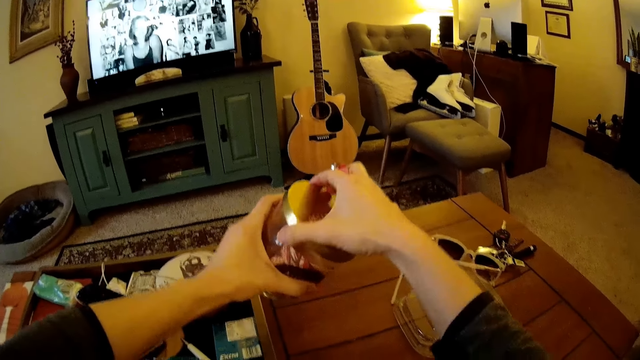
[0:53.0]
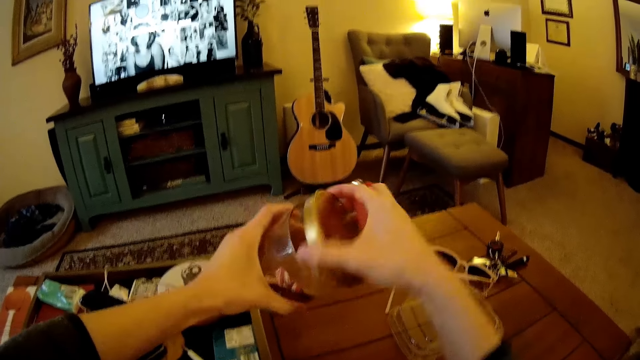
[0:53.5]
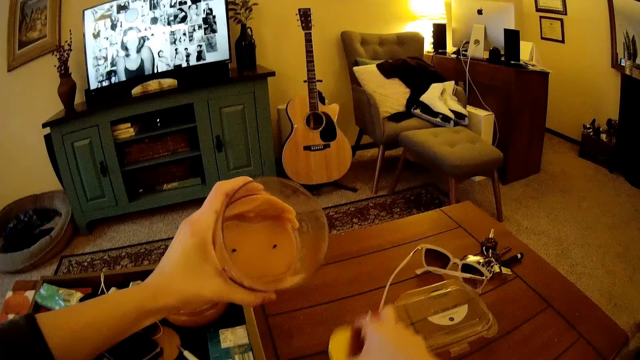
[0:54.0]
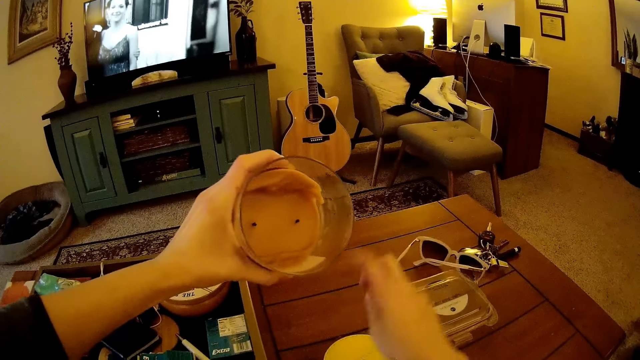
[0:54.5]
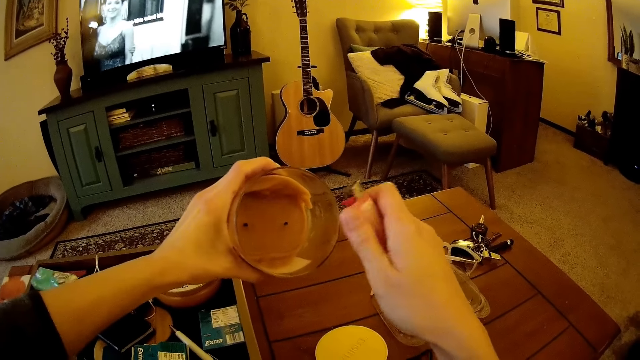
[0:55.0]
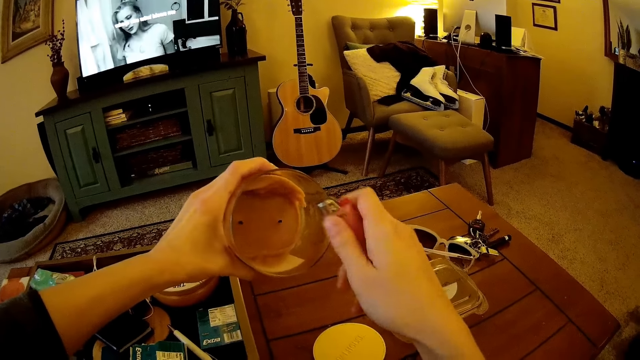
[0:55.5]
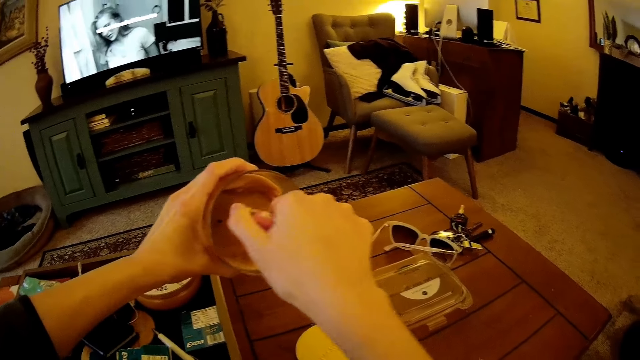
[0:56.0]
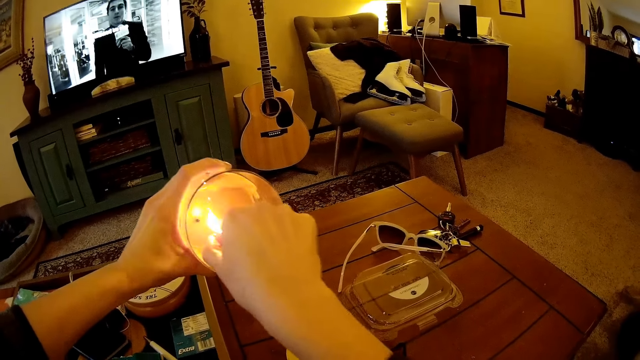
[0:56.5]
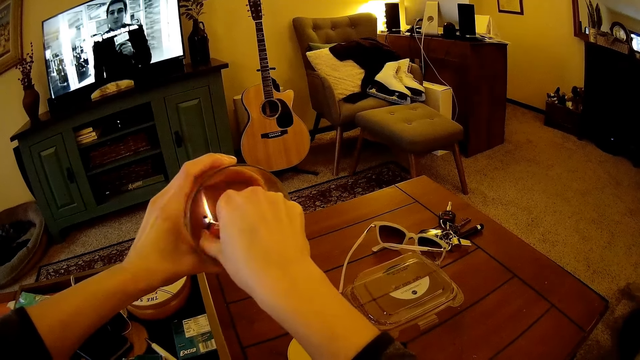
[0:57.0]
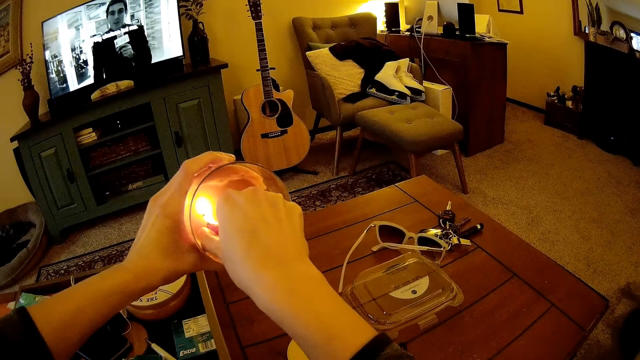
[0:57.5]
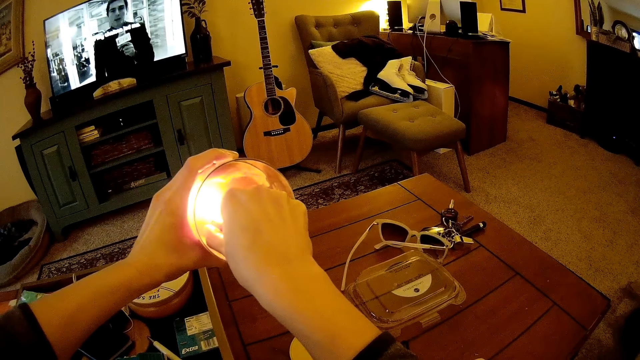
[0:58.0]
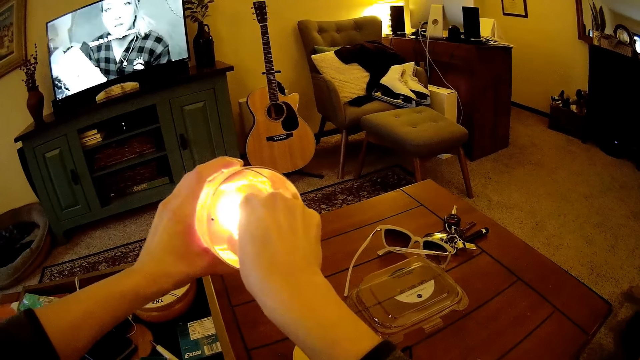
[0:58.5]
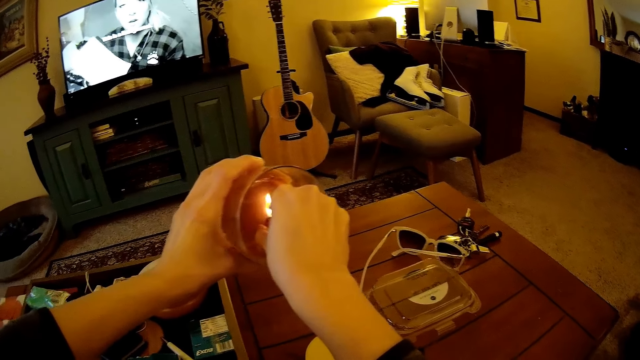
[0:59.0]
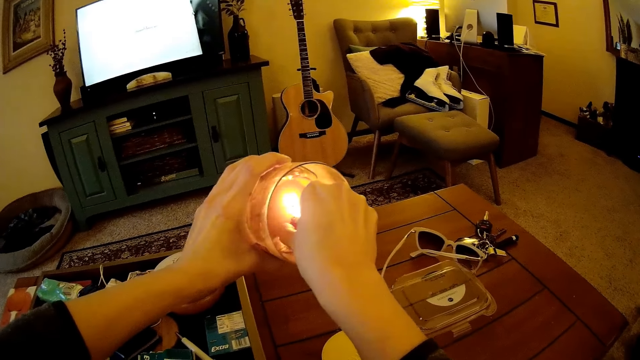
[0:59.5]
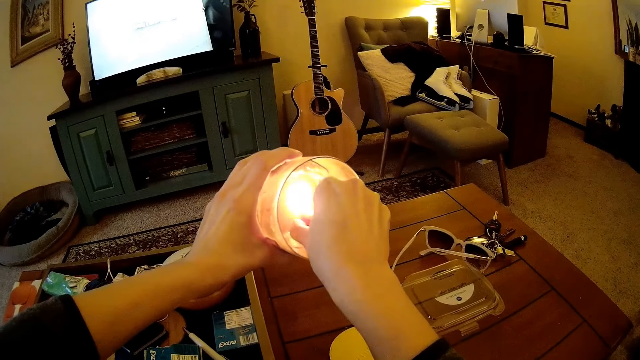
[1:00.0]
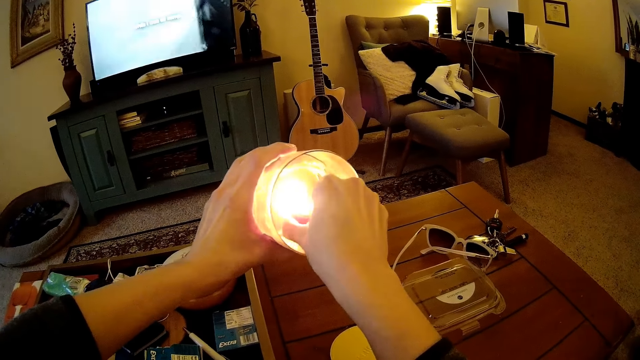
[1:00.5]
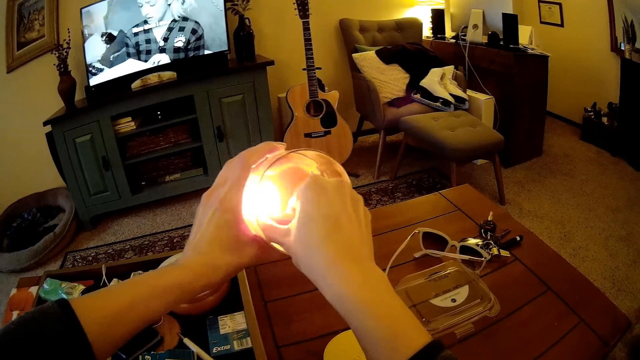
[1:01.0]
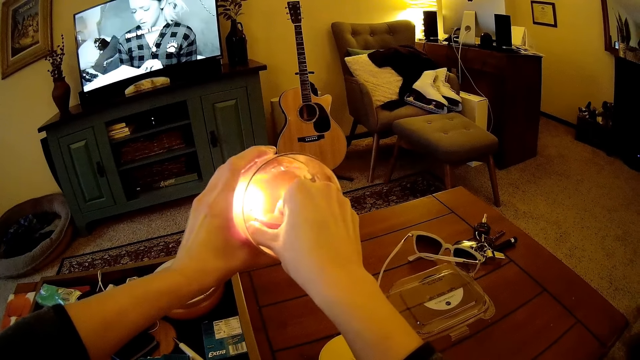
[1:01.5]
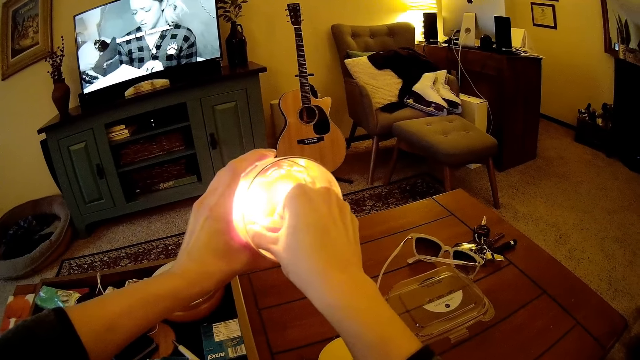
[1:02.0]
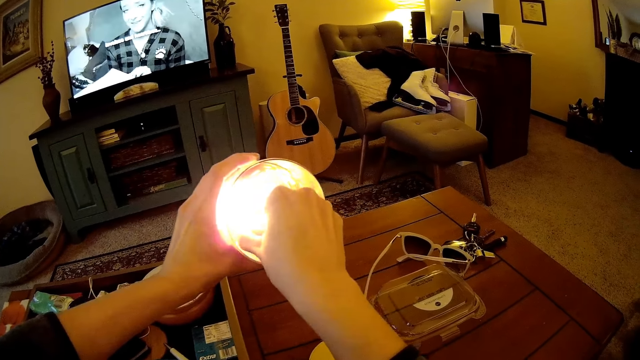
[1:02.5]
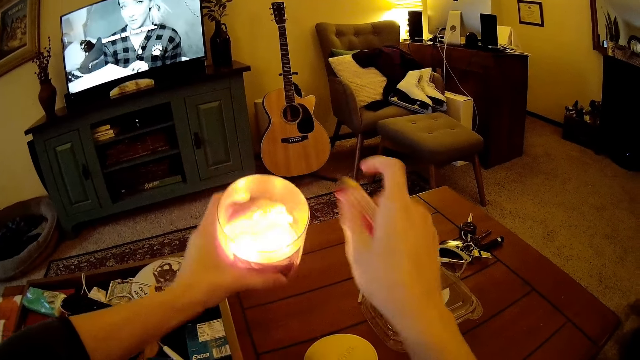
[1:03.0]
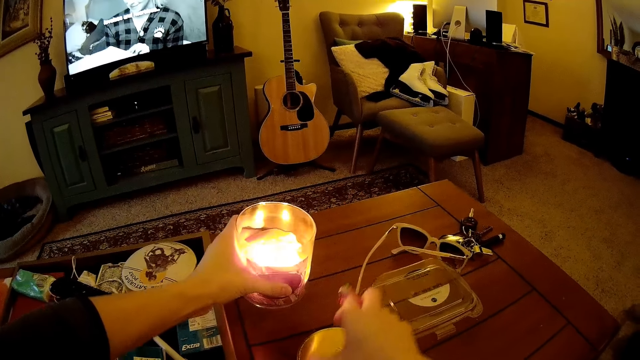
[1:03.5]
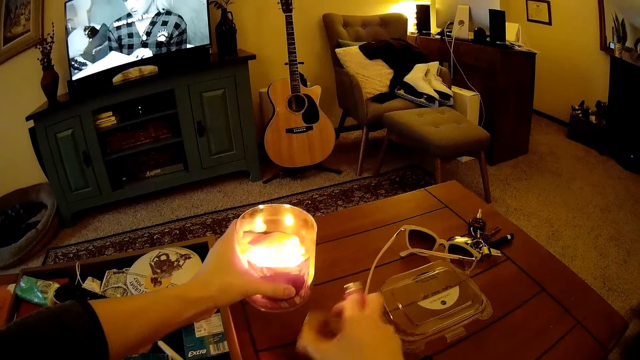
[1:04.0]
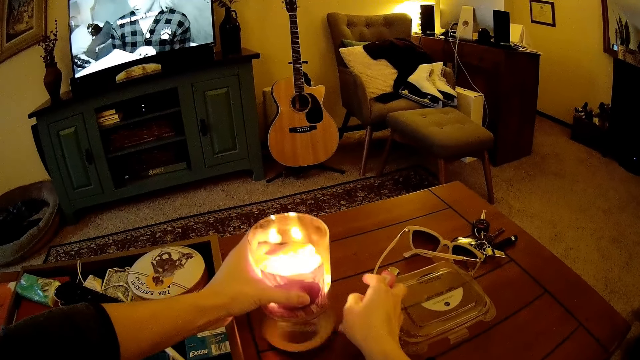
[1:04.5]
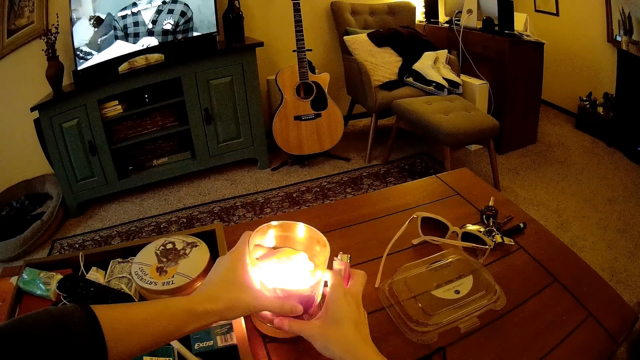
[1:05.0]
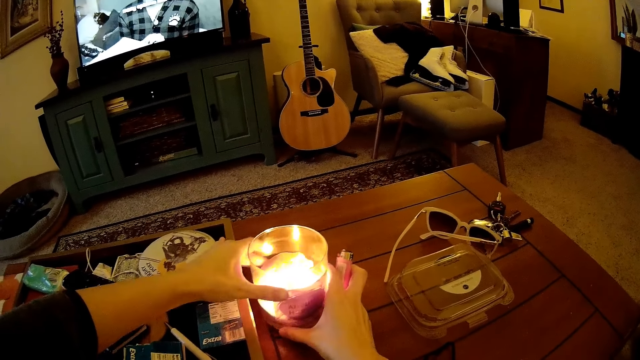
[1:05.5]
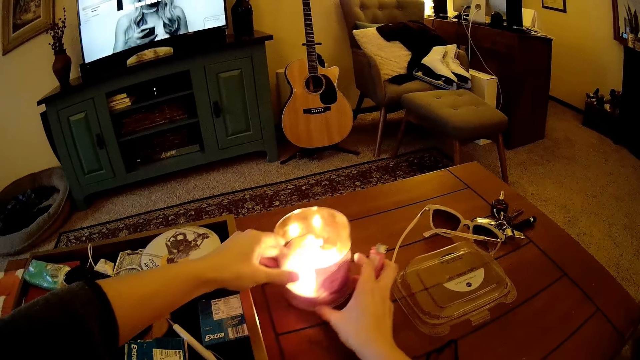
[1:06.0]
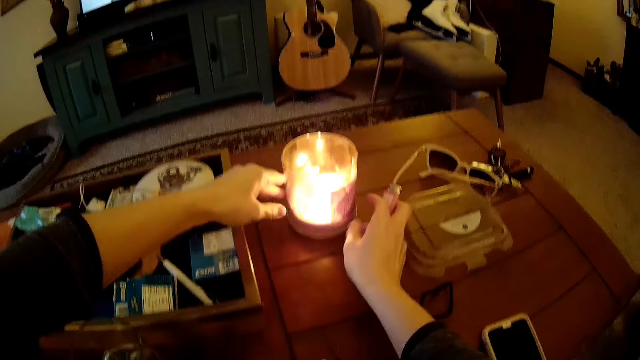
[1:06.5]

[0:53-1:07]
The camera wearer holds the candle container or candle glass with the left hand. She opens the lid of the candle glass with her right hand. She drops the lid of the candle glass on the table with her right hand. She lights the candle glass with the gas lighter in her right hand. She drops the candle glass on the lid on the table with her left hand. She adjusts the candle glass lid on the table with her right hand.

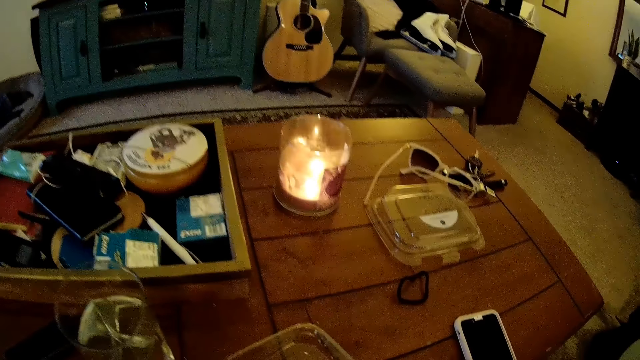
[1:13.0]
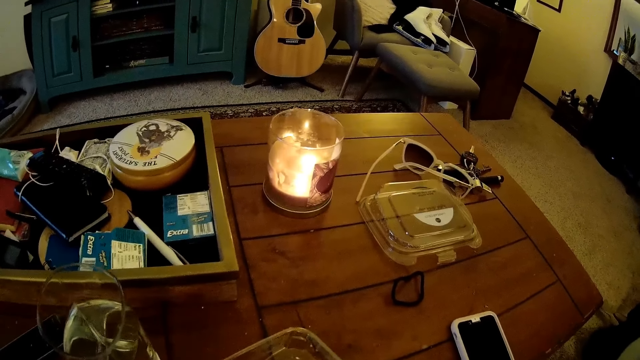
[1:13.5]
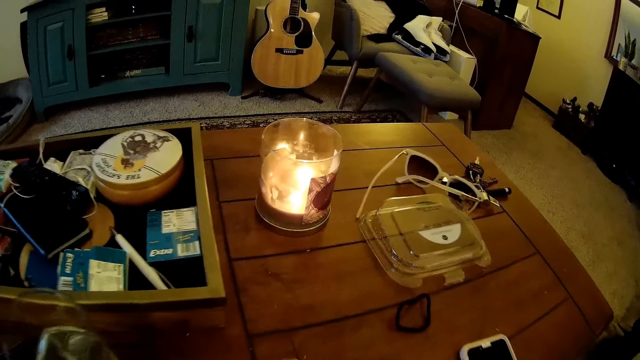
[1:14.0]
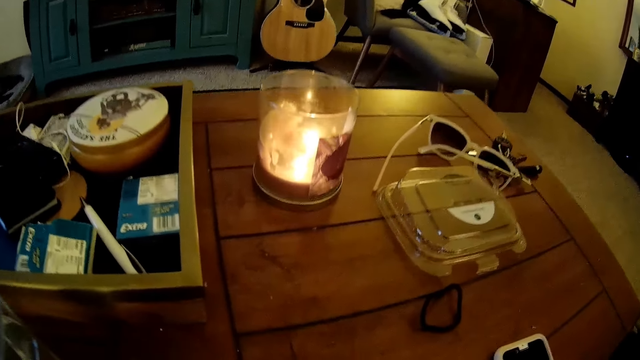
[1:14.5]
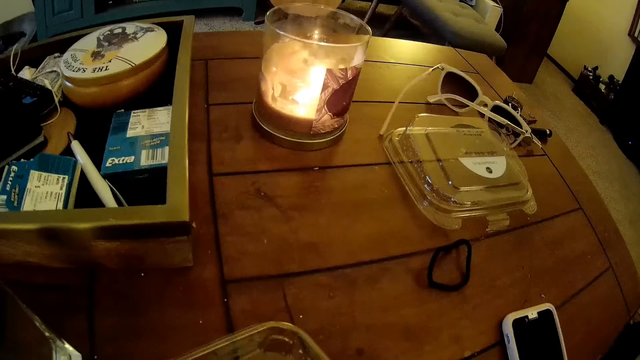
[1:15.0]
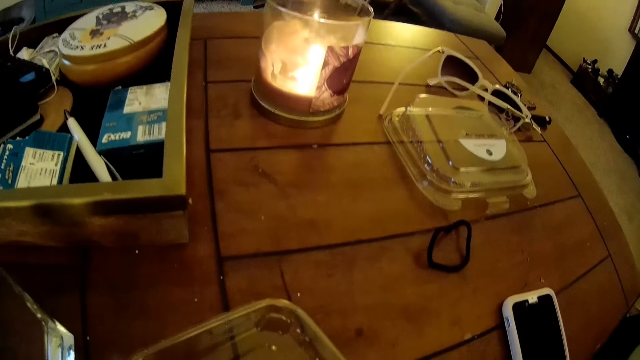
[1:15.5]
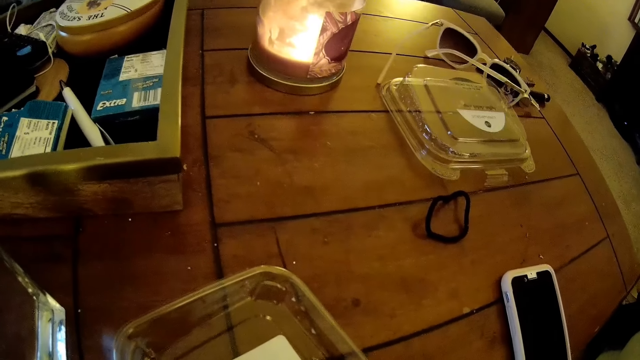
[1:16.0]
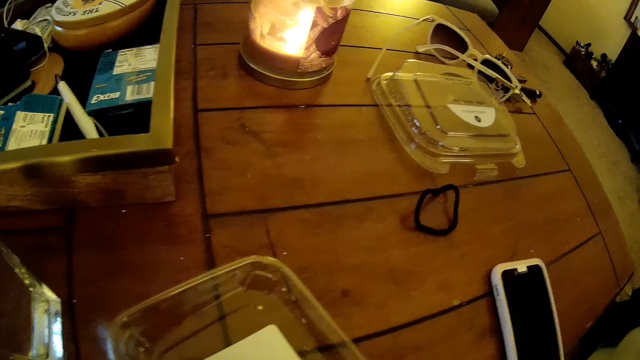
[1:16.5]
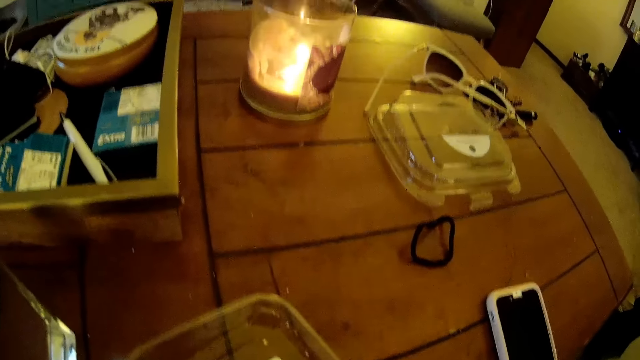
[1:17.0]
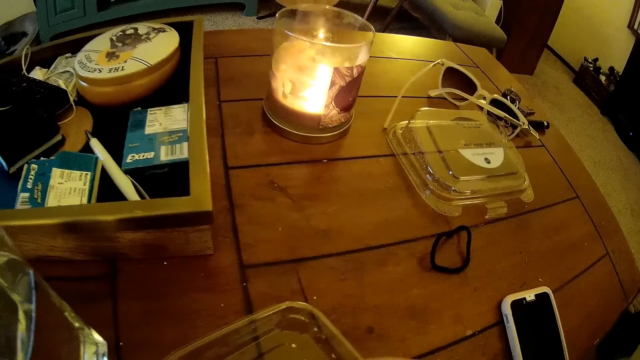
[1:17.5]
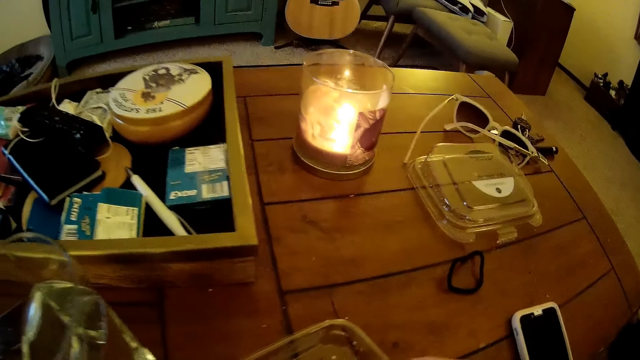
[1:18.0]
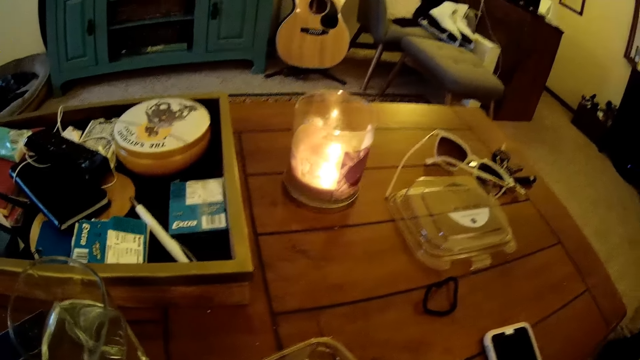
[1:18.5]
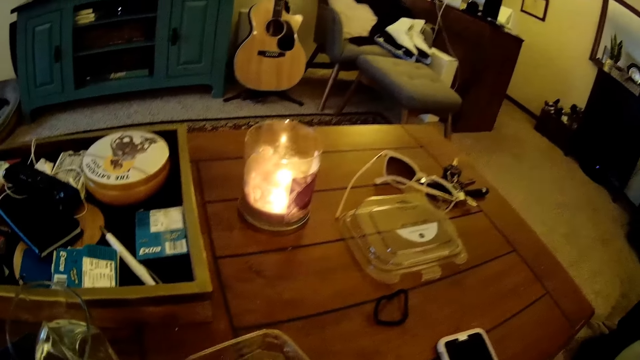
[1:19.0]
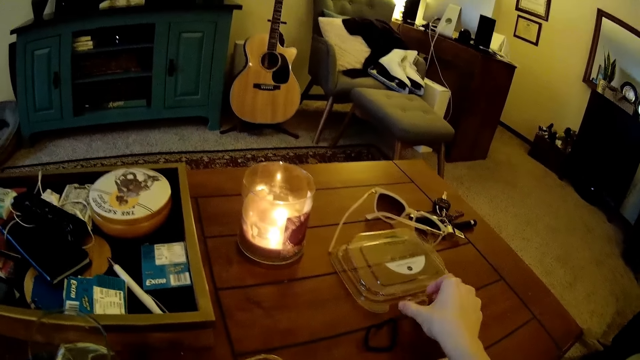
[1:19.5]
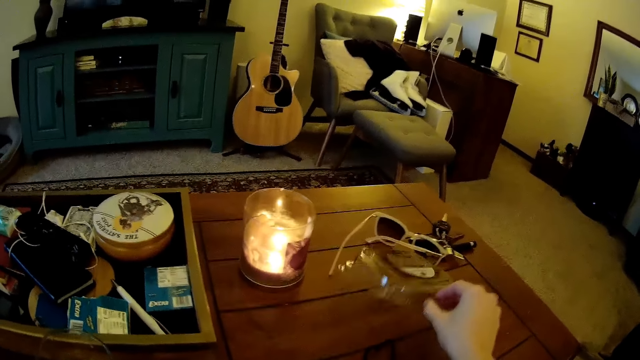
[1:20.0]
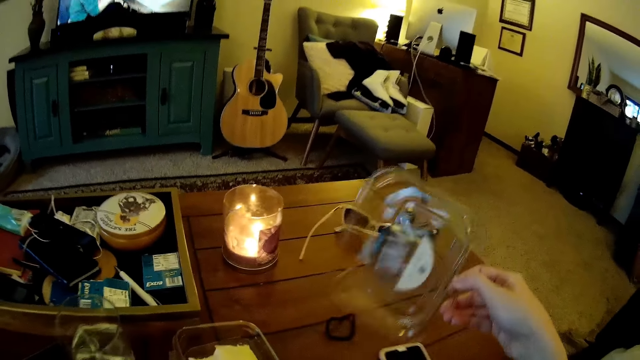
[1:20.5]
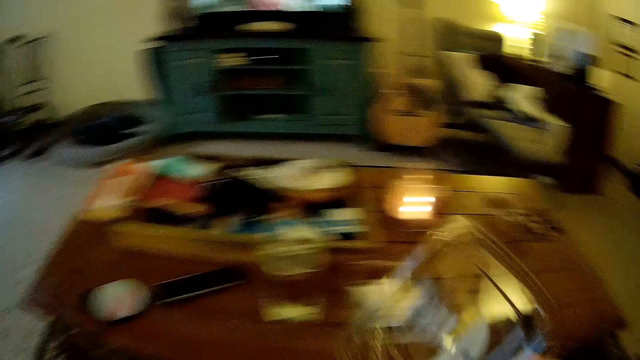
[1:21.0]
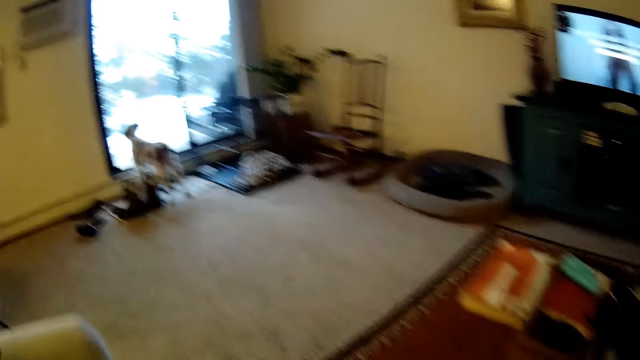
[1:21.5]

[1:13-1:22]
The camera wearer picks up the sandwich with the right hand. She eats the sandwich. She picks up a plastic pack from the table with her right hand.
